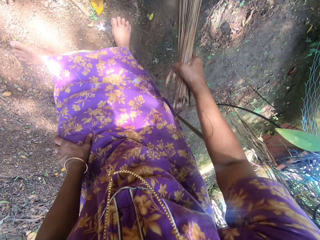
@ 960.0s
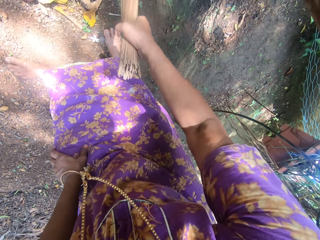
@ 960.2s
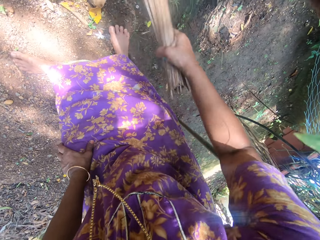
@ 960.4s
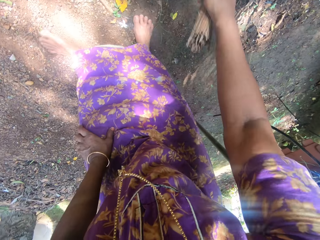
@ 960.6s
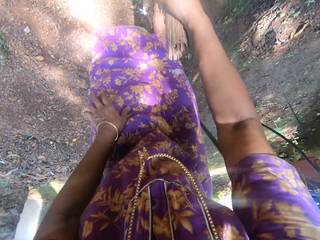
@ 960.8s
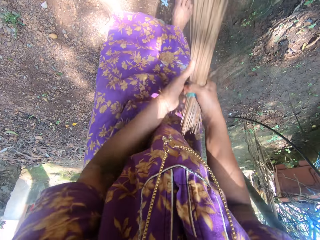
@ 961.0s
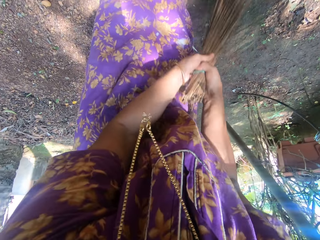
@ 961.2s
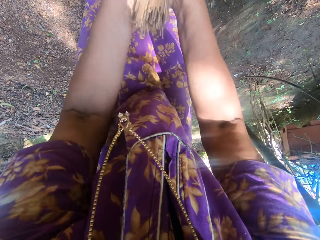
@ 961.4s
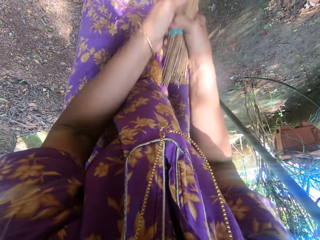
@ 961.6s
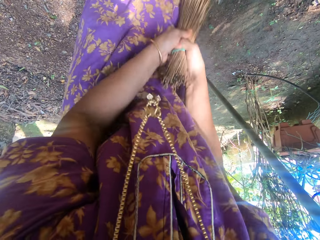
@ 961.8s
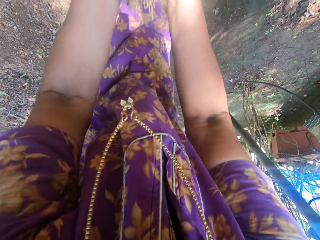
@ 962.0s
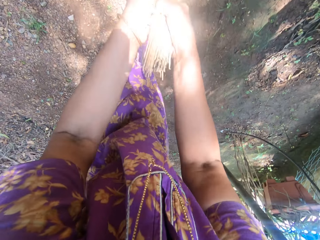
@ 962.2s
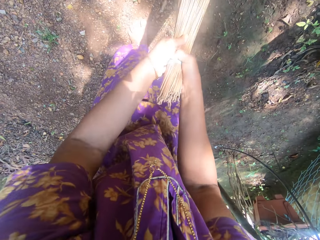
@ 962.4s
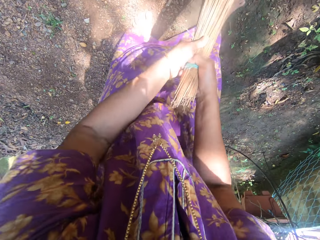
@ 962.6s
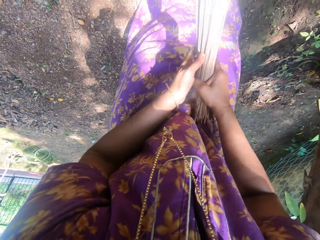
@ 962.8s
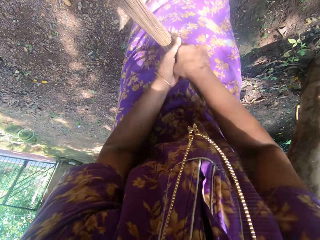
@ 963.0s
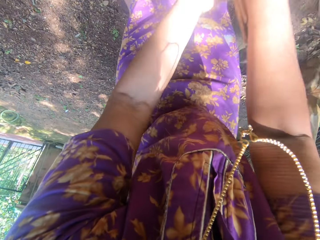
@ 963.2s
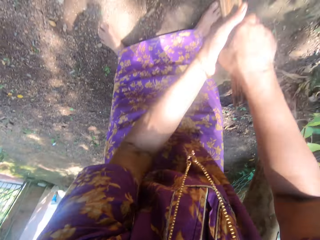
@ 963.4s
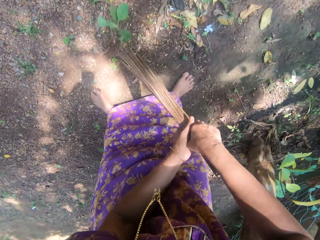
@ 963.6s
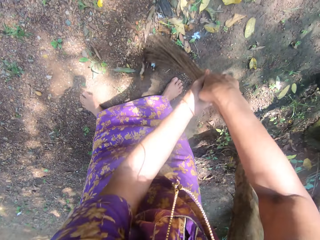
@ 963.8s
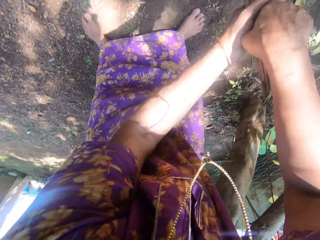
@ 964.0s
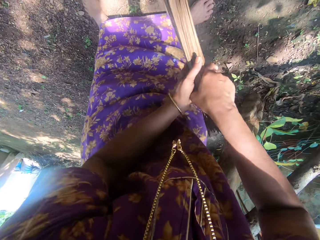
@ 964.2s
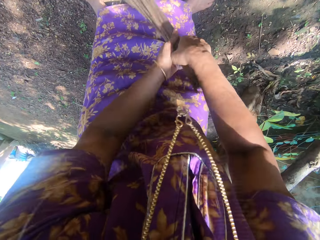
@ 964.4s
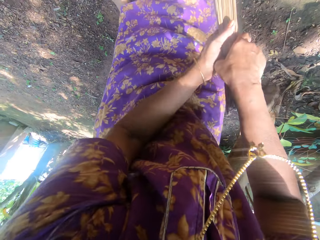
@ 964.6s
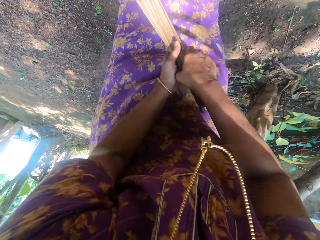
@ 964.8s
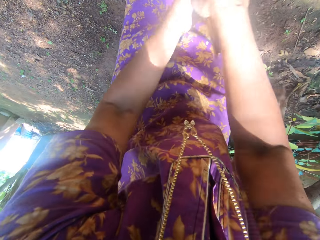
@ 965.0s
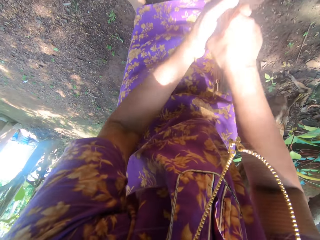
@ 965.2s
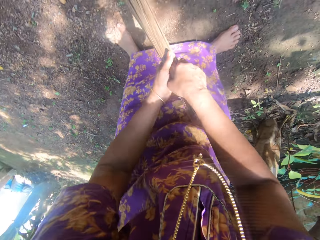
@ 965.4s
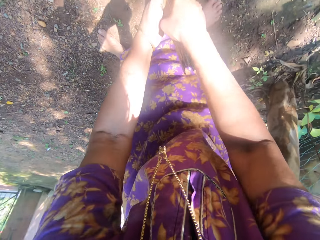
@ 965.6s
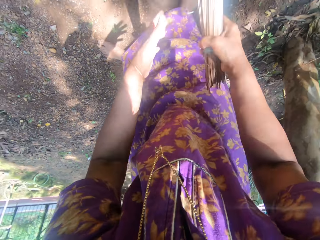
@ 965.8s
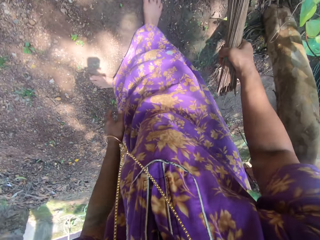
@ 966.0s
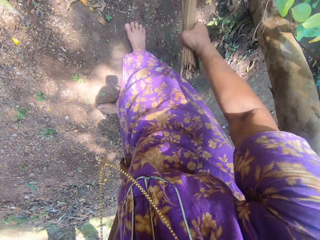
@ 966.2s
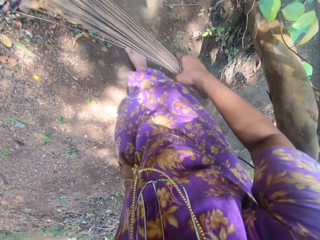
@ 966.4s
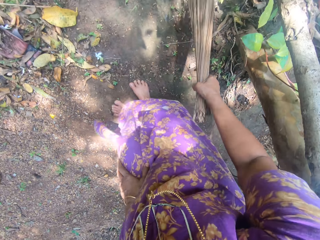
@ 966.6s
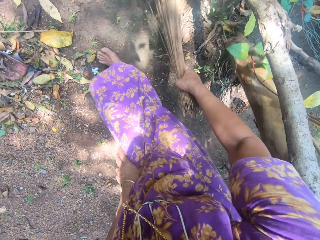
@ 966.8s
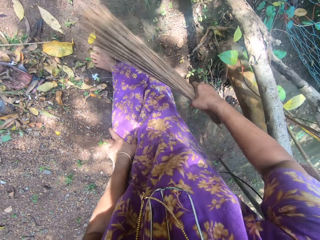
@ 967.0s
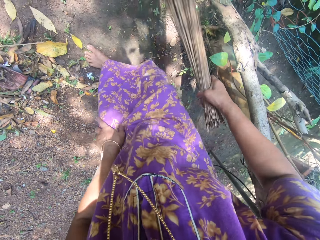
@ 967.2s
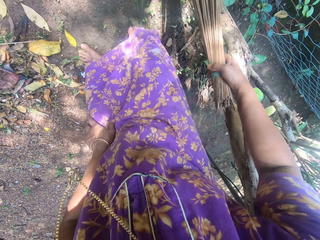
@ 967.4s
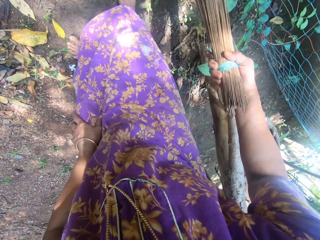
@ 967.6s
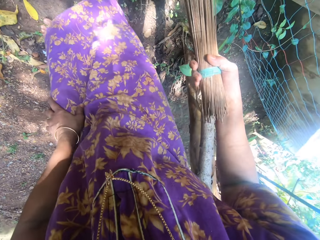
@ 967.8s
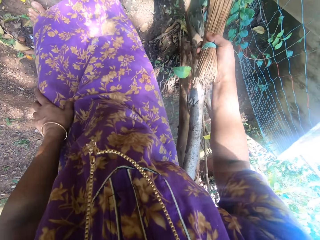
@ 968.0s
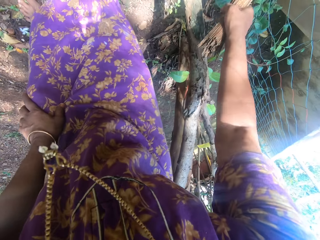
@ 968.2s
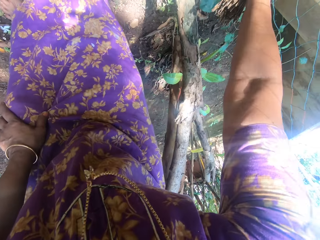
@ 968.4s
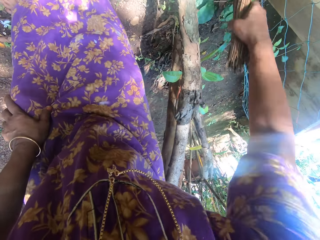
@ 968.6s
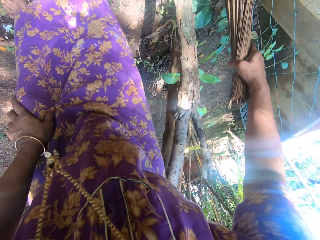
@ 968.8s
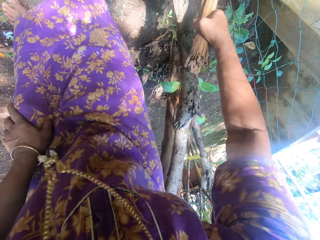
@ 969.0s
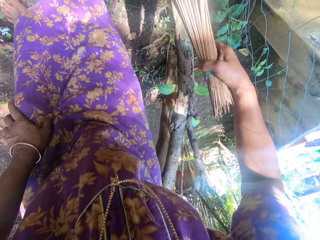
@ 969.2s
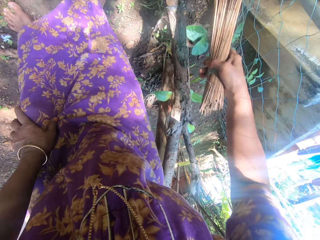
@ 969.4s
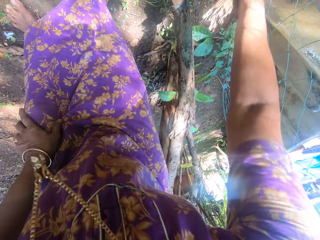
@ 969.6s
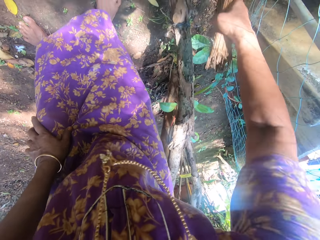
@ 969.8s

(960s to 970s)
The camera wearer sweeps the ground.

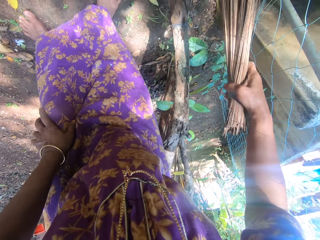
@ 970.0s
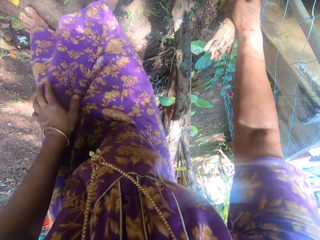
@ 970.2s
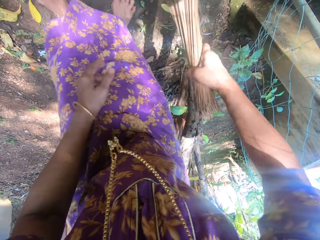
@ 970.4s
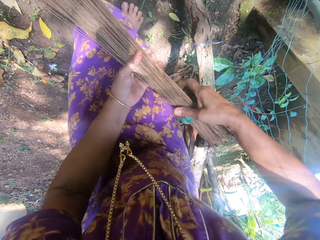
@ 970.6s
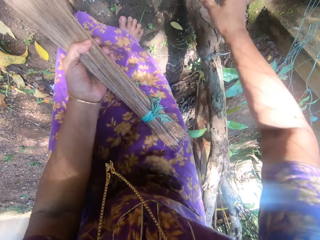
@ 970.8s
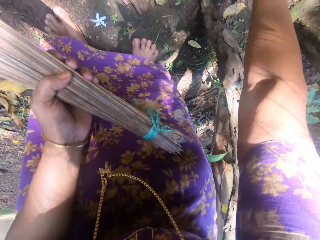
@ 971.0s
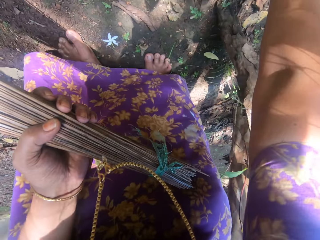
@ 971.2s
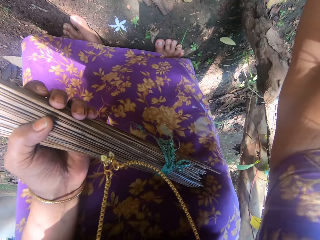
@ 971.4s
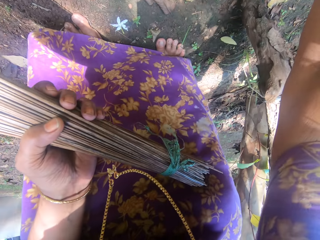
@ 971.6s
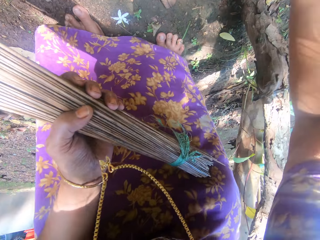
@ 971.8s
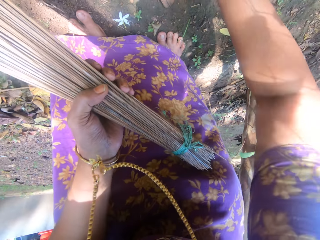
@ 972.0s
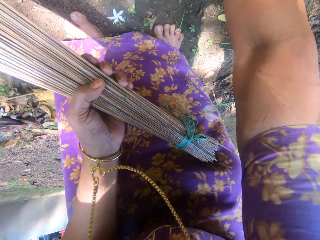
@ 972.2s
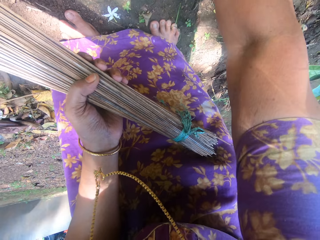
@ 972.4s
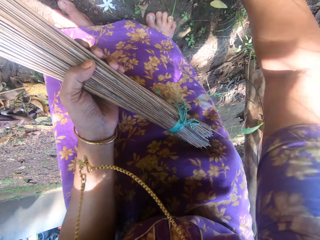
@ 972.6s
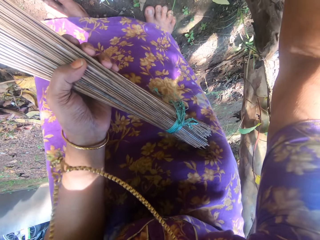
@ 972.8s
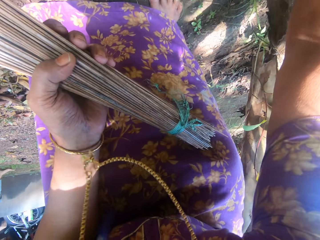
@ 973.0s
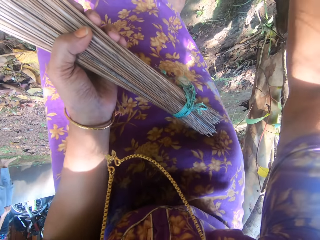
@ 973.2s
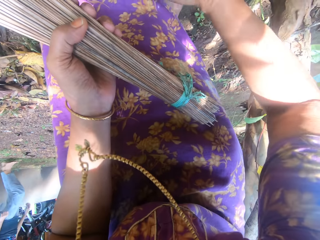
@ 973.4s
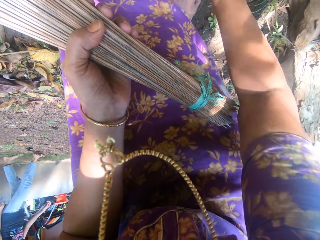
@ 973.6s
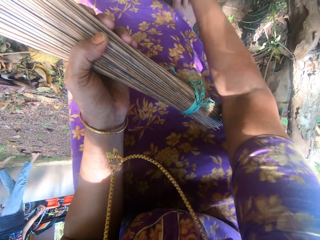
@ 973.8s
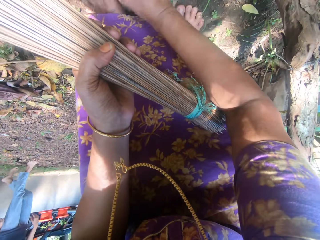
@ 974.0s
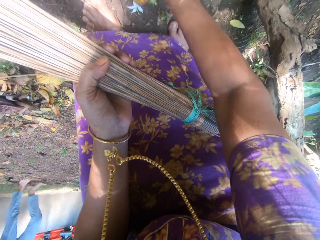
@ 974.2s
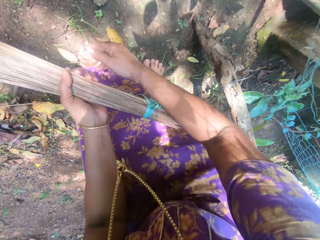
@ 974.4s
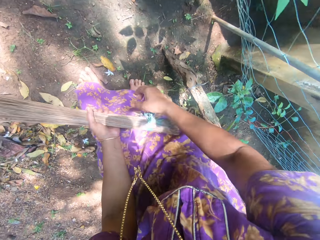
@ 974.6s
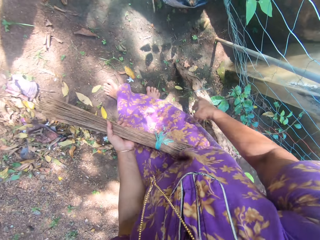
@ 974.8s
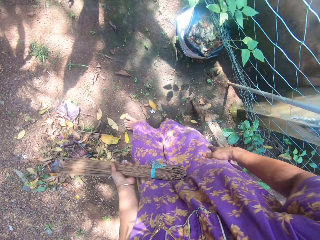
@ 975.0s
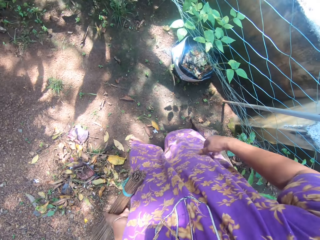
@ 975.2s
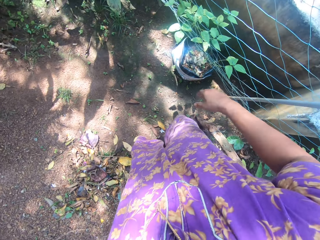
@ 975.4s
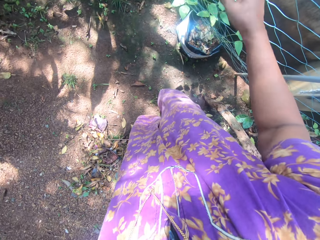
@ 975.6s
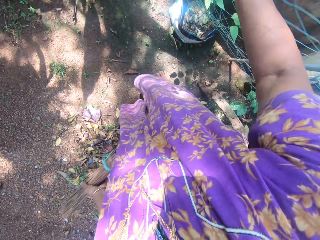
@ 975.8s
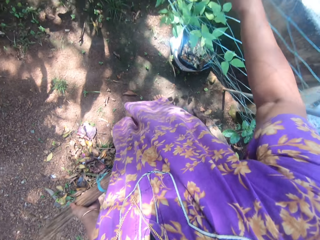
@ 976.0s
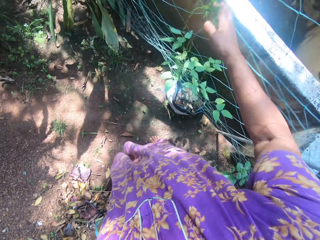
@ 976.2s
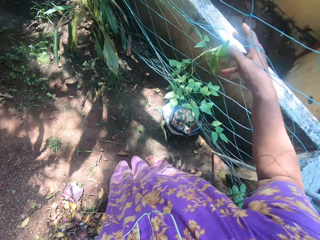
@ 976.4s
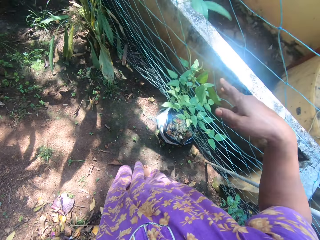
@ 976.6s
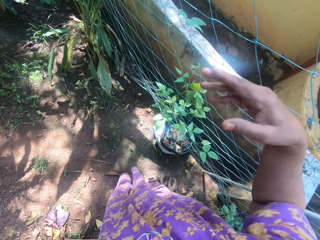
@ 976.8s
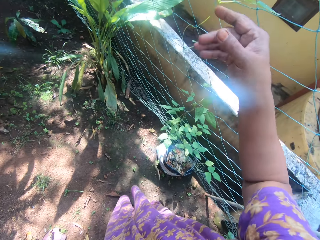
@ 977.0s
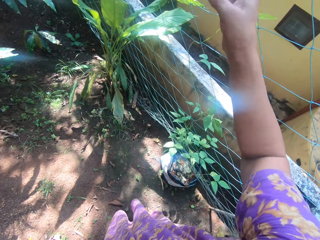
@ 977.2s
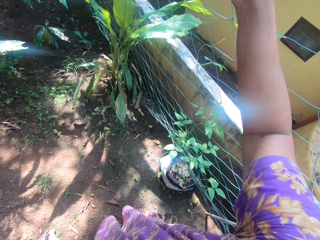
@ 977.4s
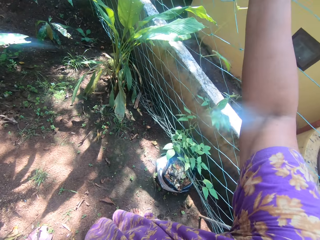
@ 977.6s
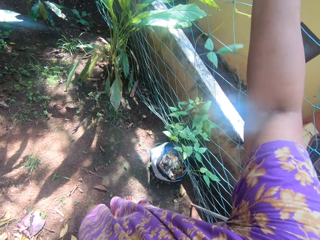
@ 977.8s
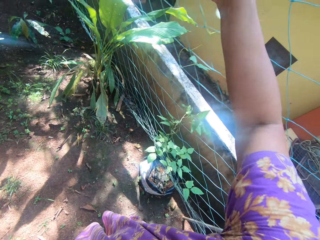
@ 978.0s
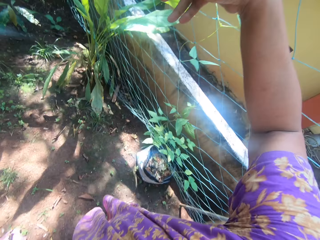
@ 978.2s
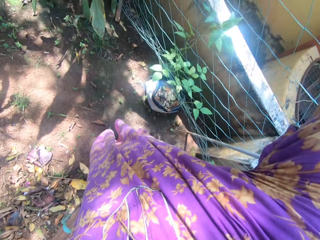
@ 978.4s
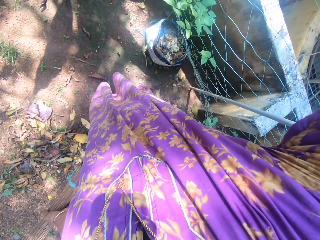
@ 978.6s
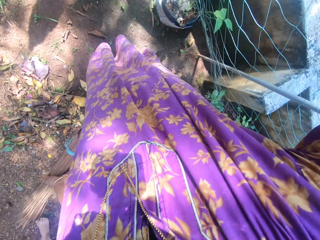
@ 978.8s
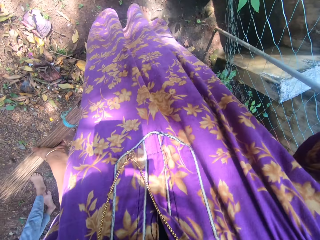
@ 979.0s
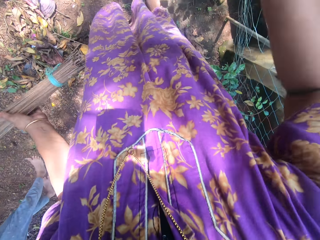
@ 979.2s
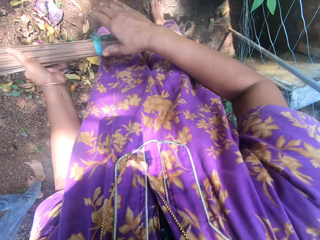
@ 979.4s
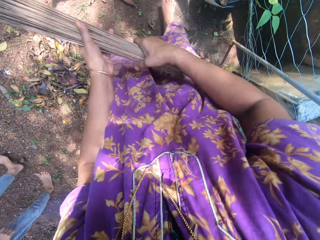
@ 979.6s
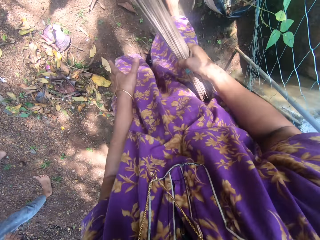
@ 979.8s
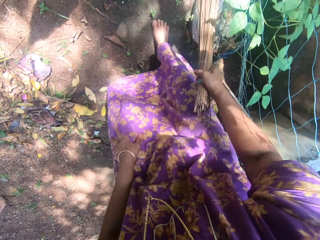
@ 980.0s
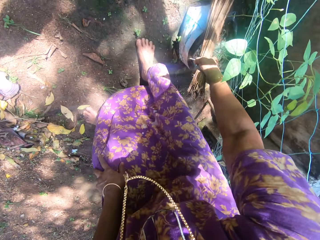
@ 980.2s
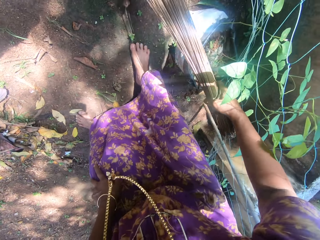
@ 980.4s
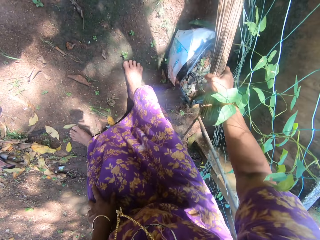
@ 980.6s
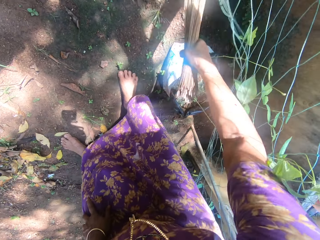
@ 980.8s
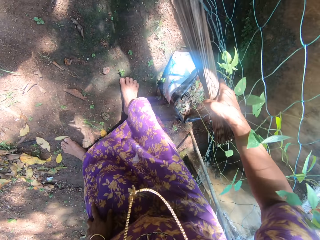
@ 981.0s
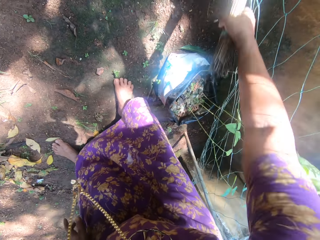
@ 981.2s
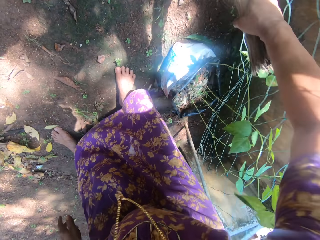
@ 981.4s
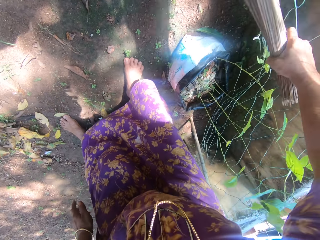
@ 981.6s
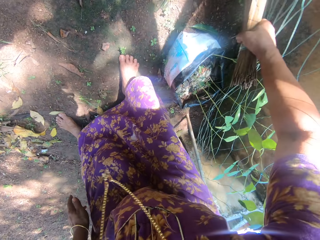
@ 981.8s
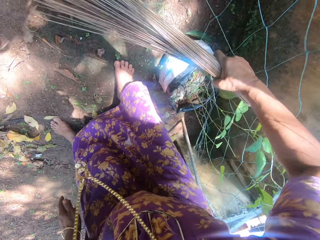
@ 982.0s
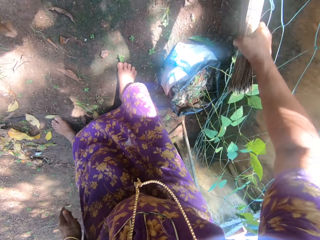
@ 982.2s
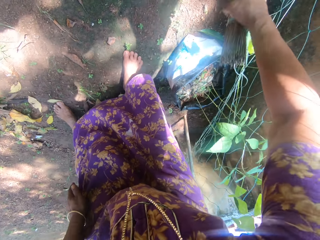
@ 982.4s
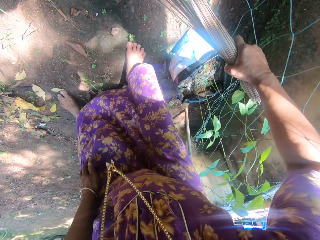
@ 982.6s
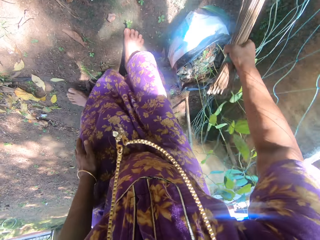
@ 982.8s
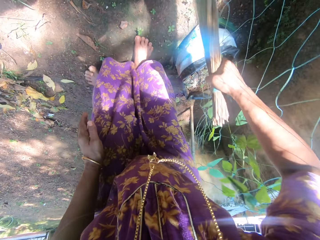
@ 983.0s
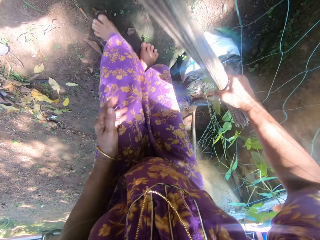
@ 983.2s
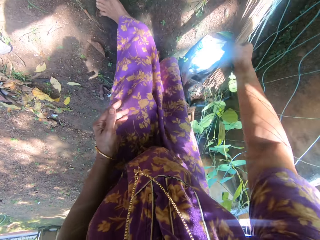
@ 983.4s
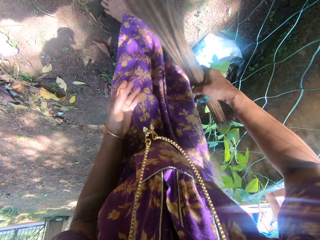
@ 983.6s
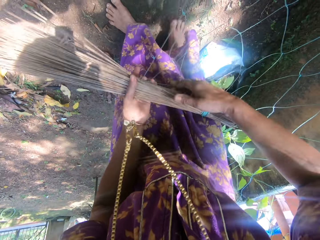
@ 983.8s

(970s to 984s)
The camera wearer collects the dirt. They remove dirt from the net. They stand up. They touch the wire mesh fence. They sweep around the compound.
